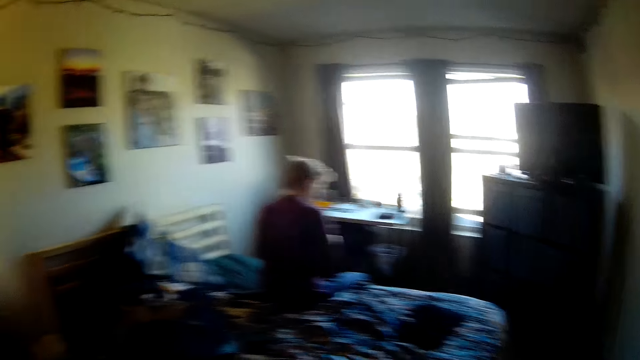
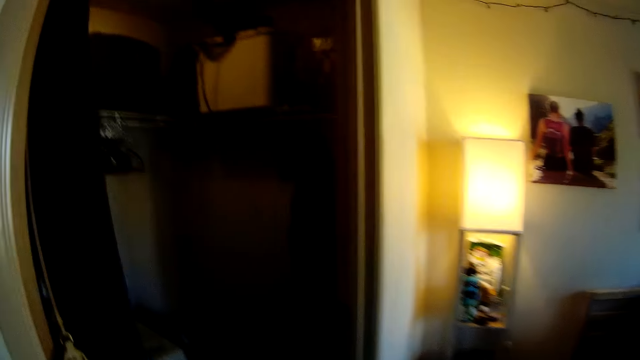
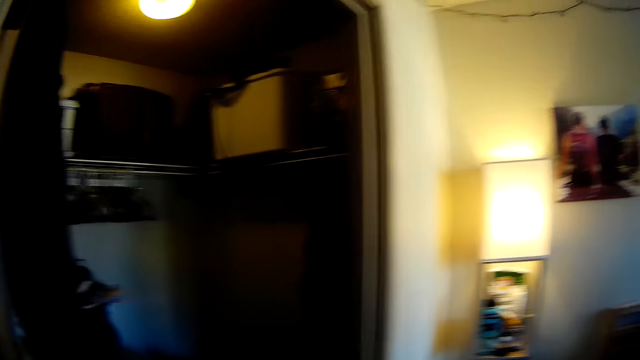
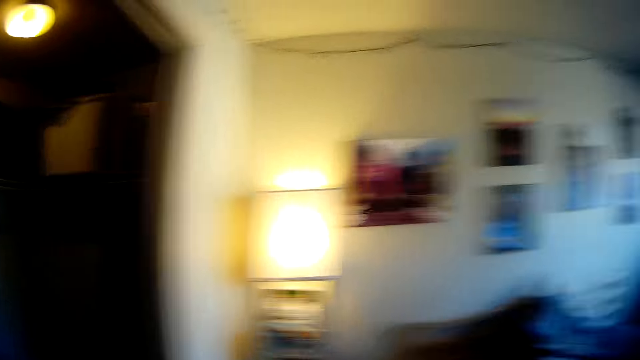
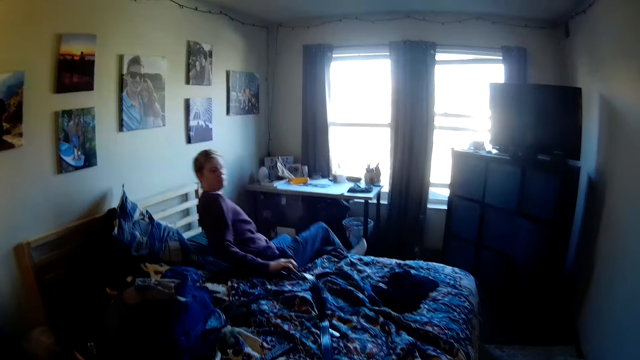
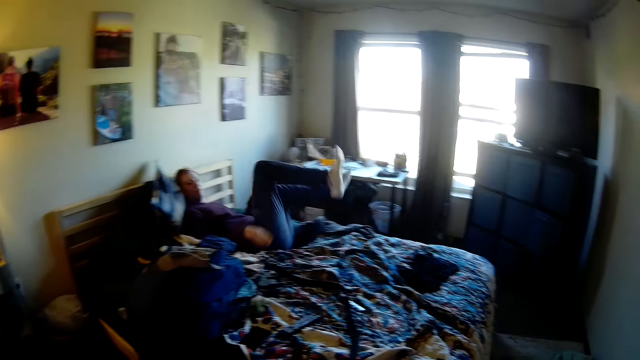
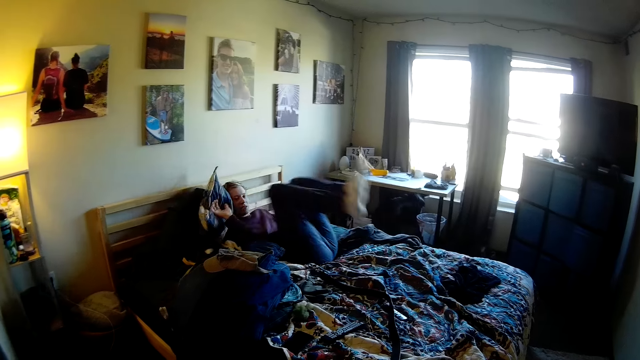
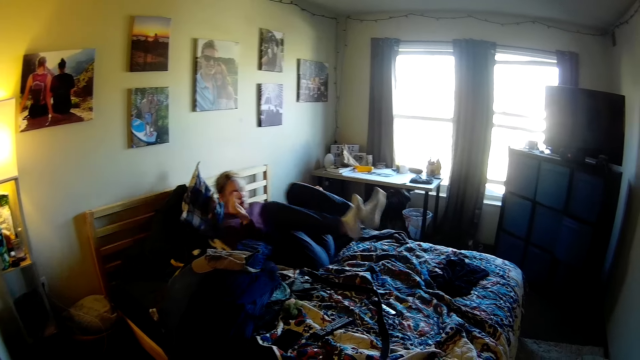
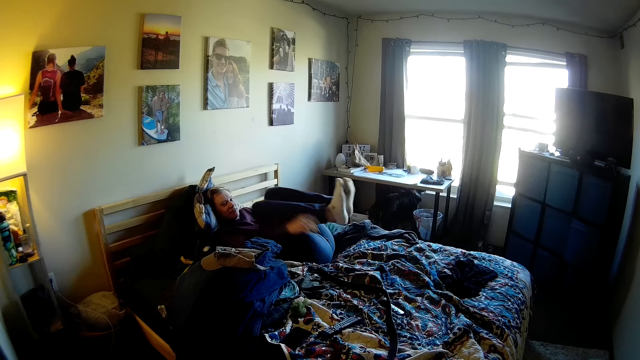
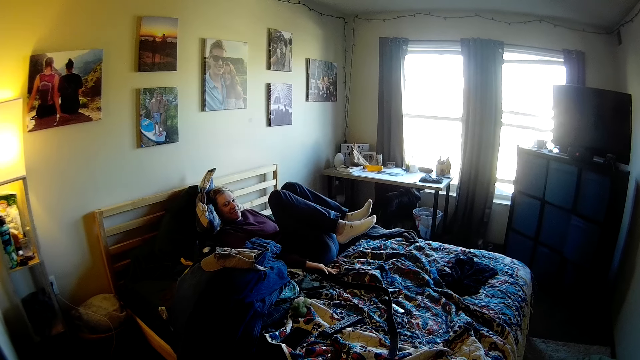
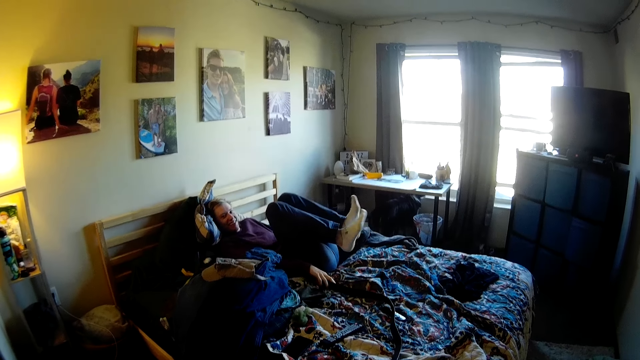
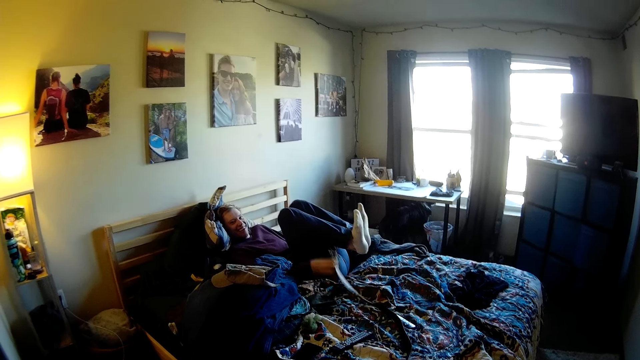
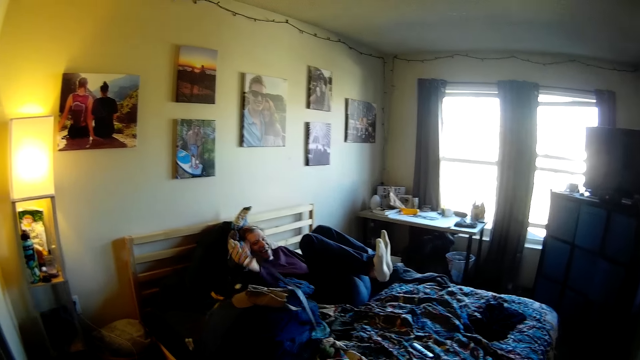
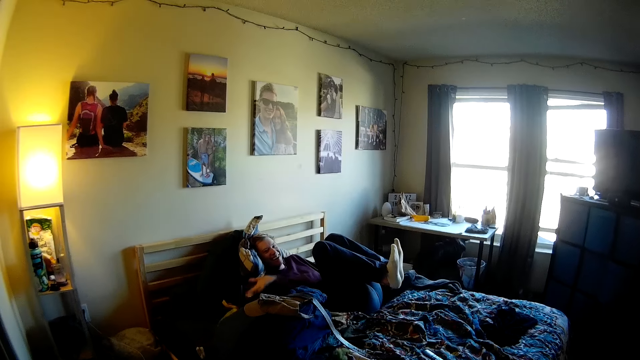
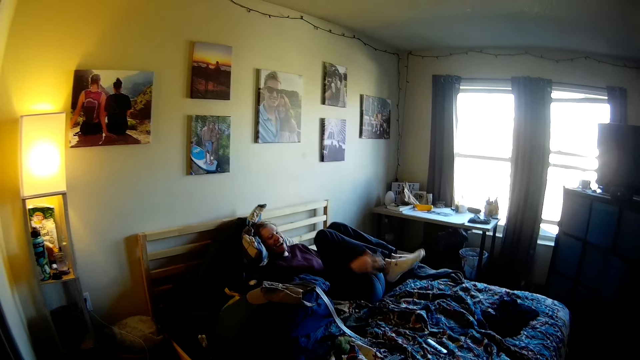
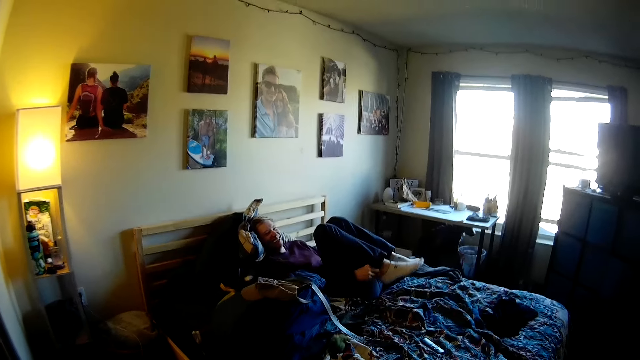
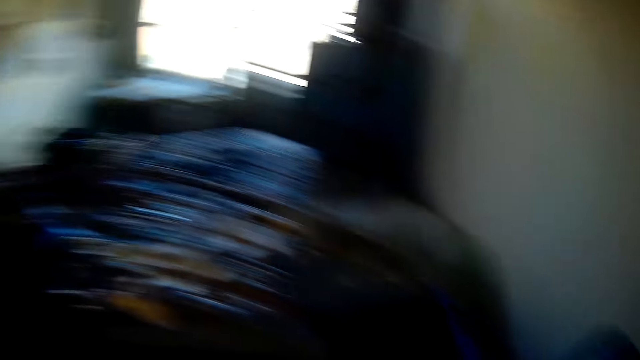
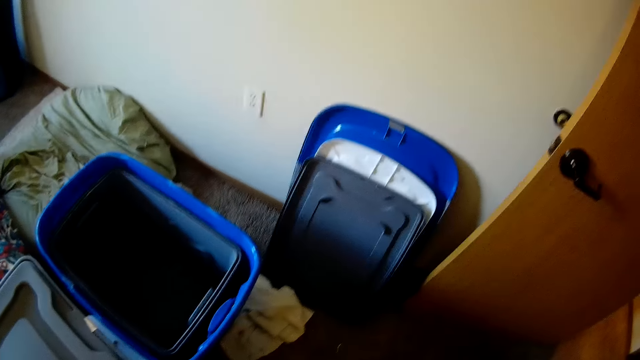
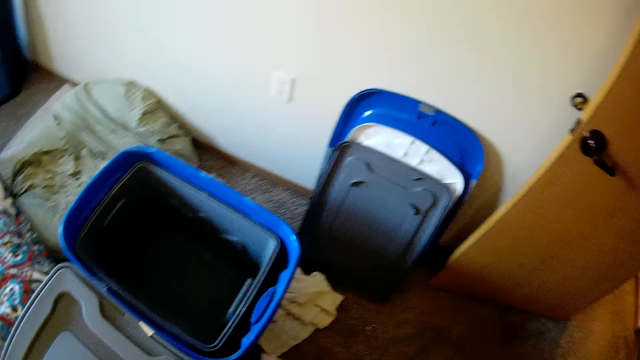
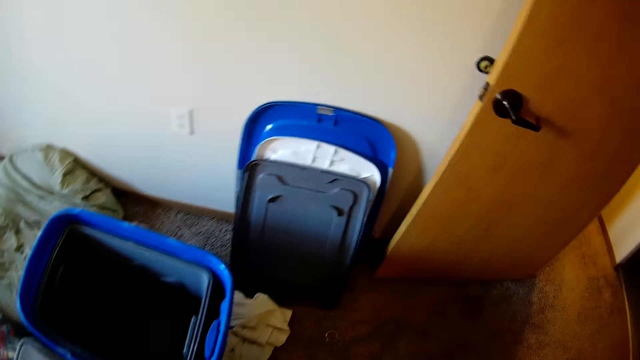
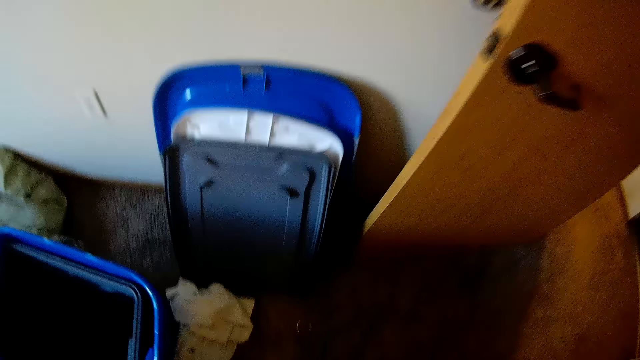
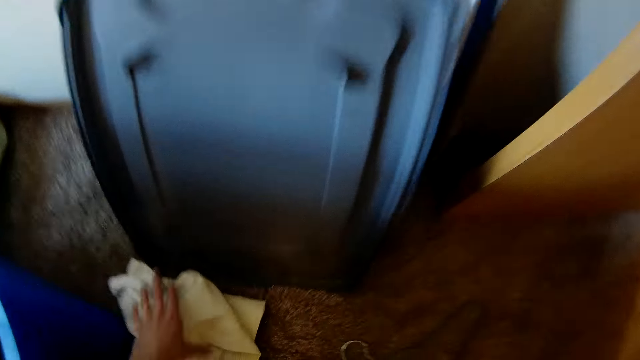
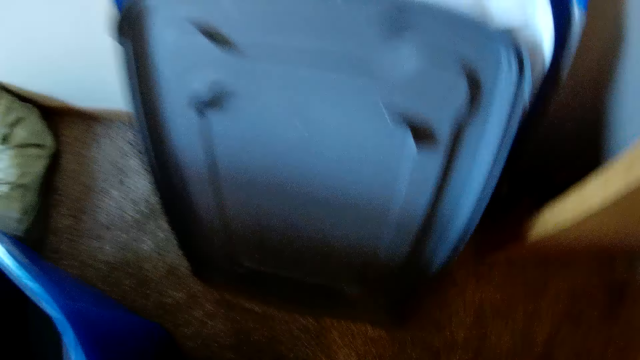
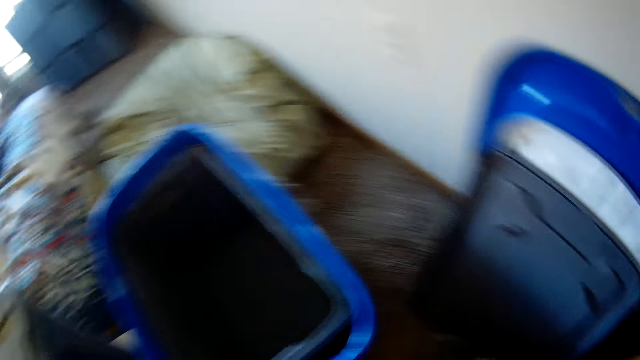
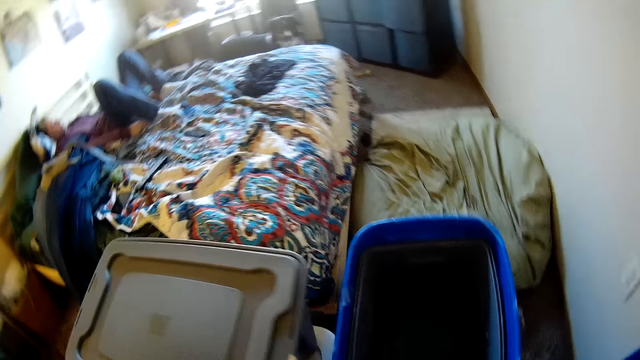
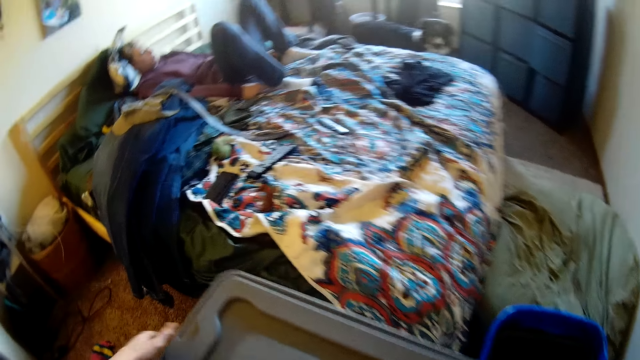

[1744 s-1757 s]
The camera wearer looks around the house. They look at a clothes rack. A man lies on a bed. The camera wearer looks at the man. The man laughs at the camera wearer. The man picks up a belt from the bed. The man drops the belt on the bed. The man laughs with the camera wearer. The camera wearer looks around the house. They look at a clothes bucket and lids. They walk forward, bend down, pick up a piece of cloth from the floor, stand up and walk back. The man lies on the bed.

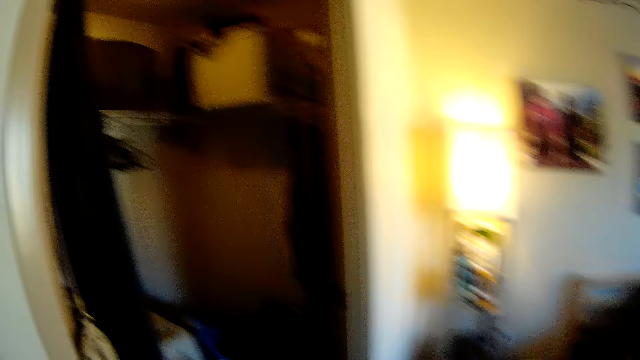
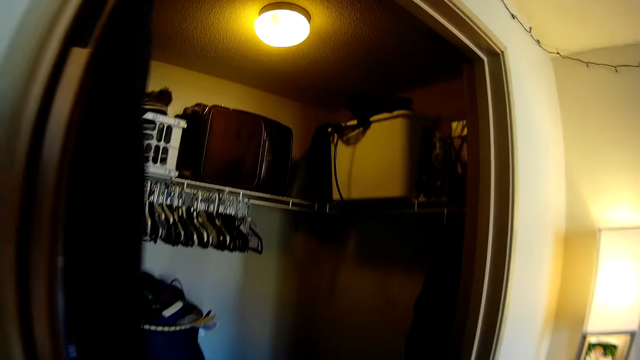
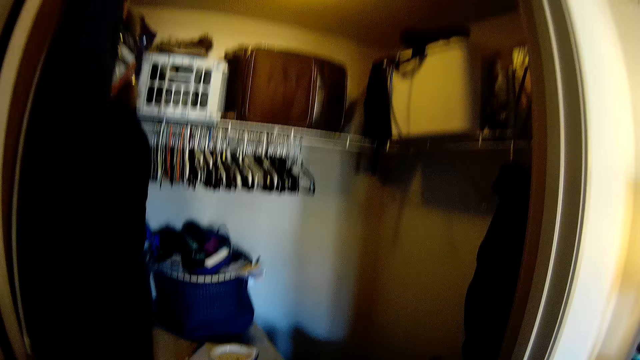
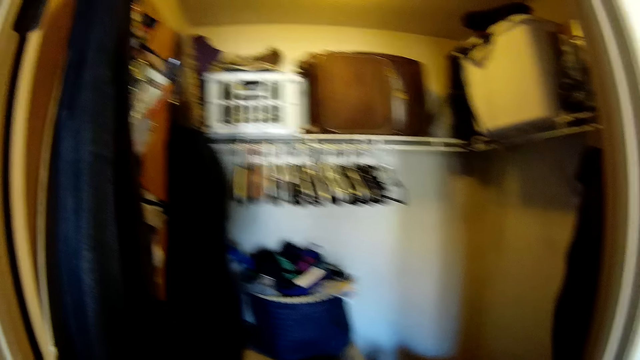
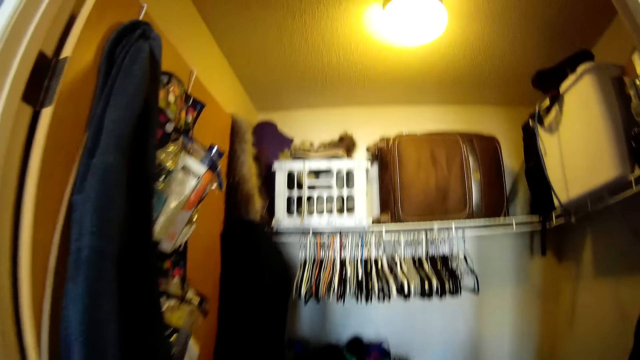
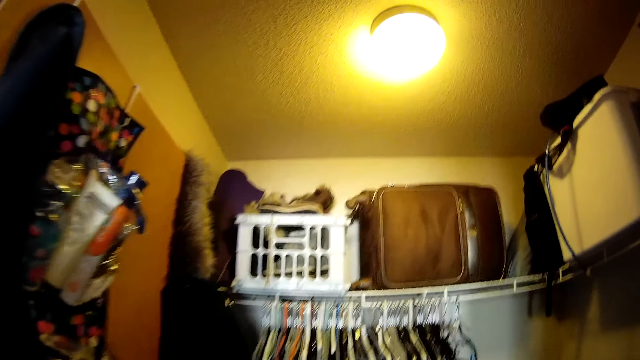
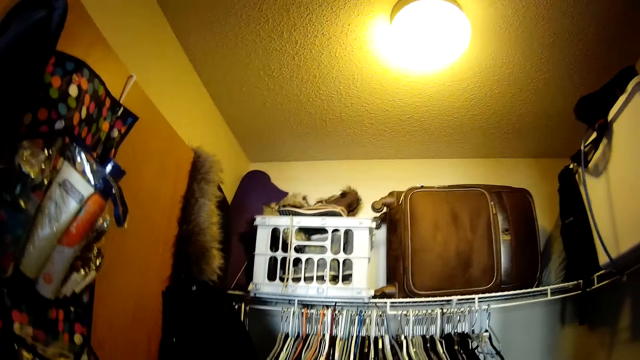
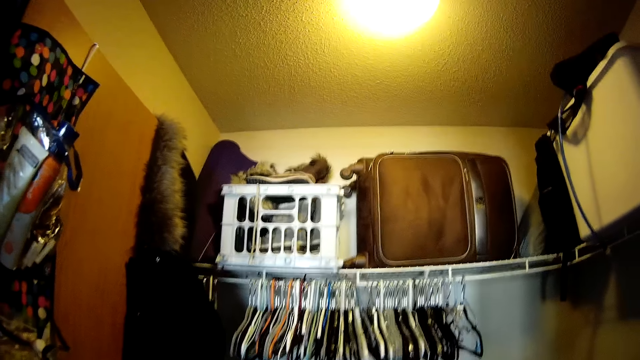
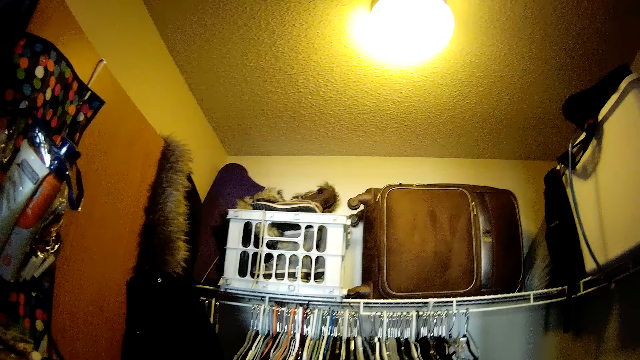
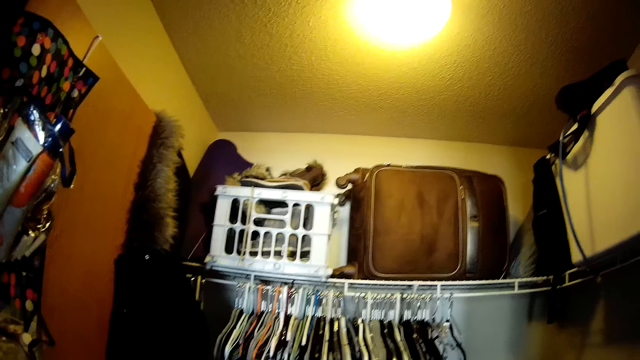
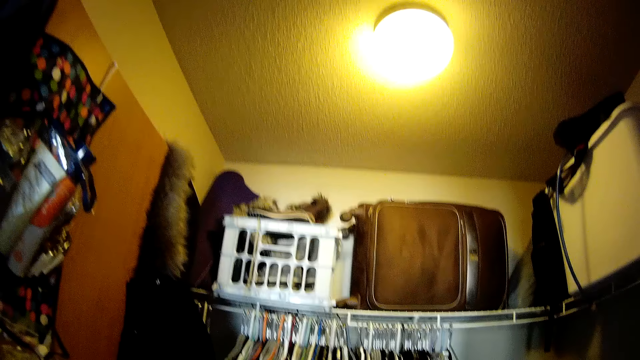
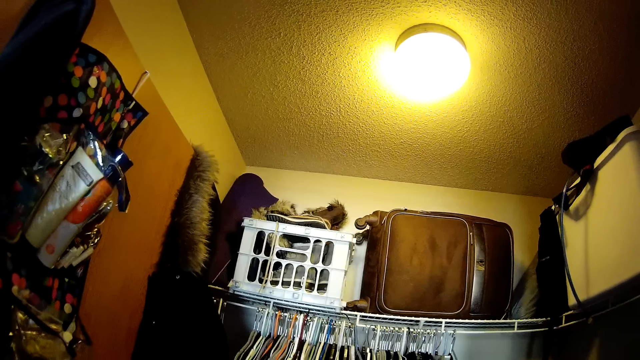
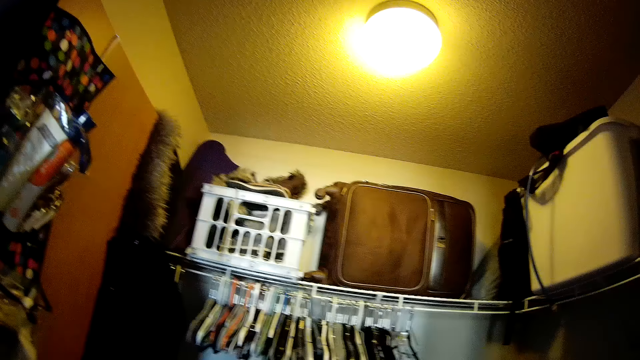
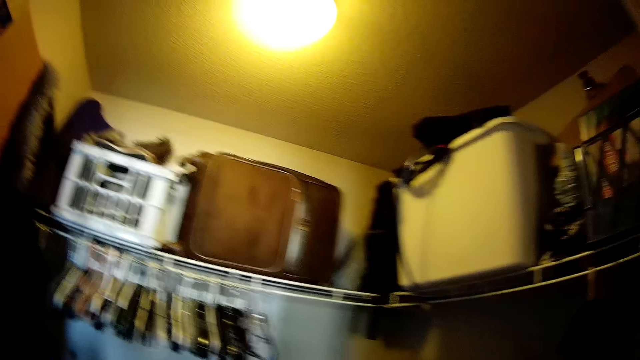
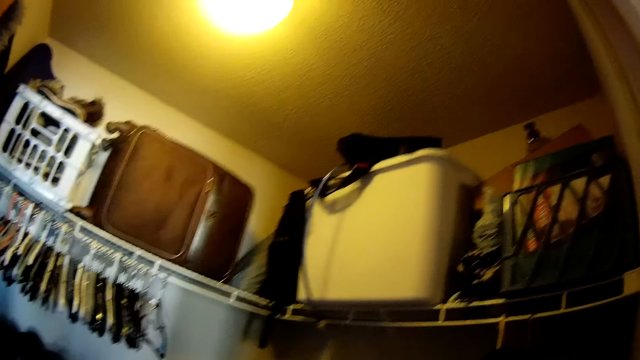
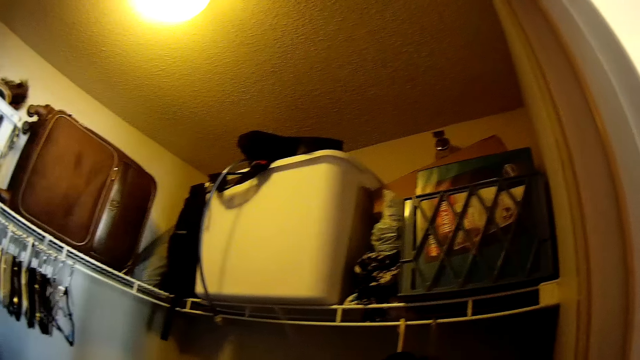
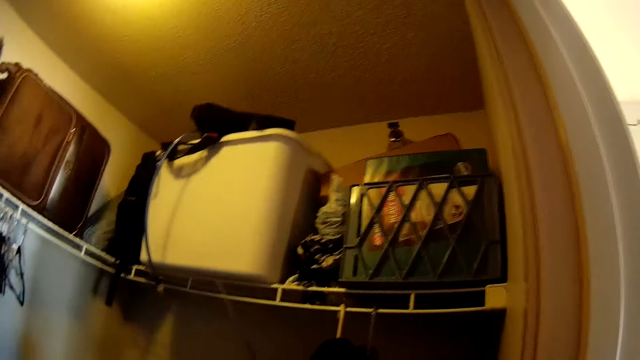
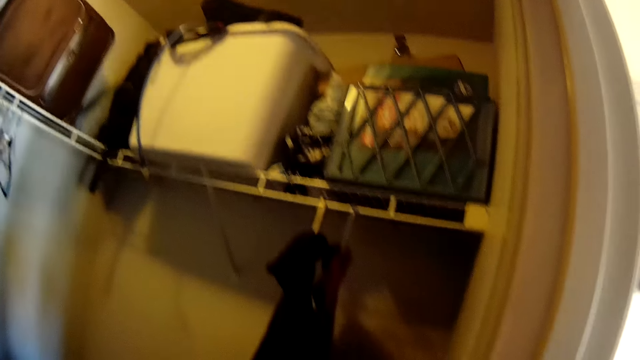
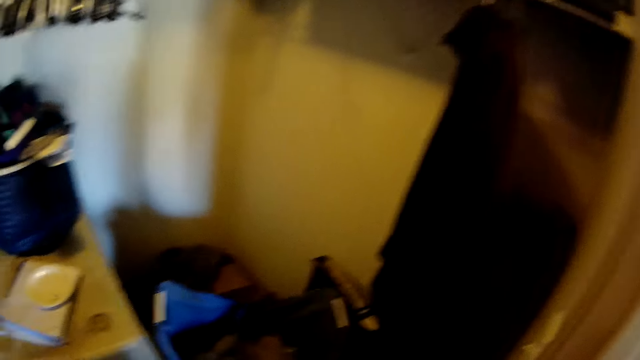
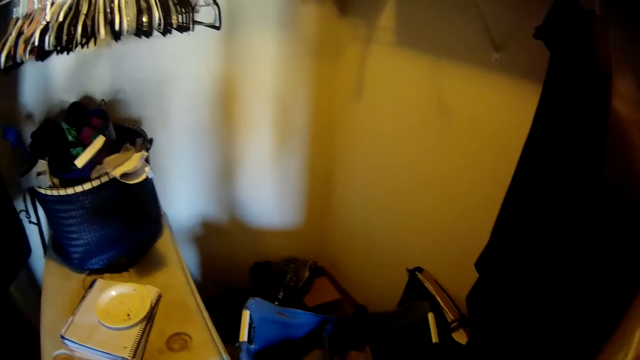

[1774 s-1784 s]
The camera wearer looks at a wardrobe.
